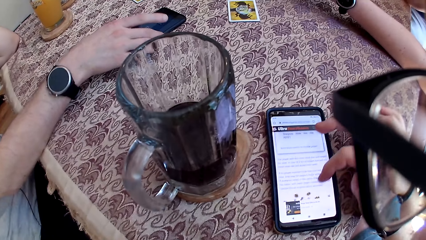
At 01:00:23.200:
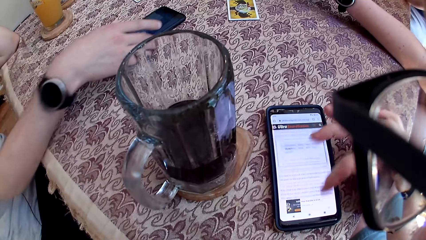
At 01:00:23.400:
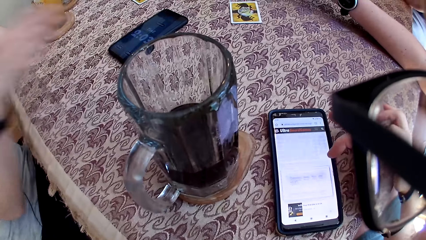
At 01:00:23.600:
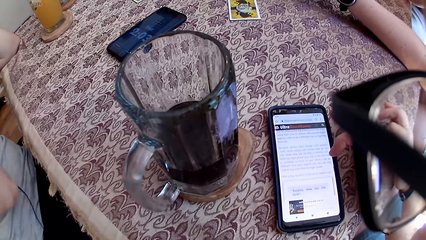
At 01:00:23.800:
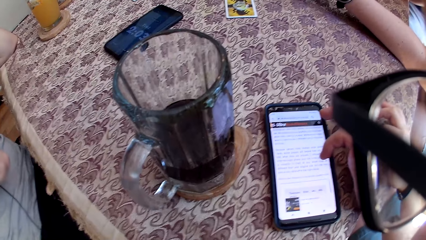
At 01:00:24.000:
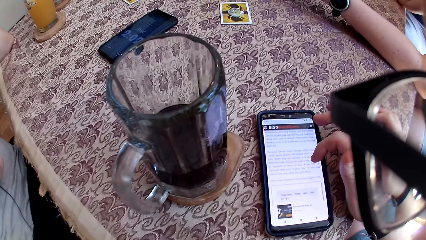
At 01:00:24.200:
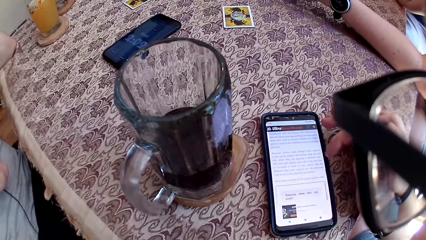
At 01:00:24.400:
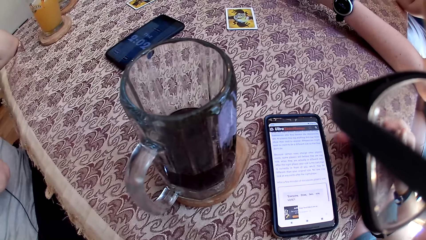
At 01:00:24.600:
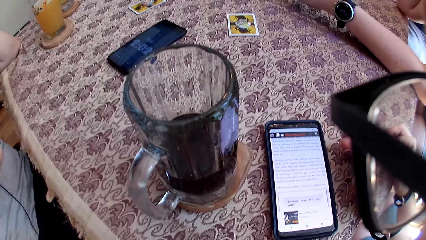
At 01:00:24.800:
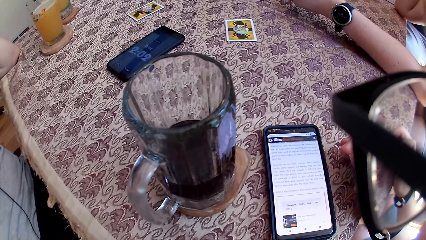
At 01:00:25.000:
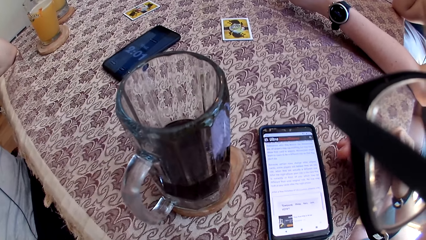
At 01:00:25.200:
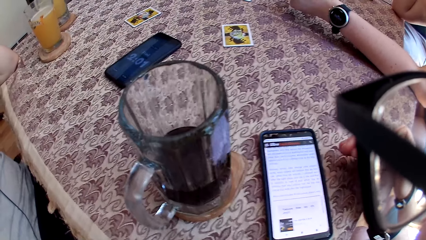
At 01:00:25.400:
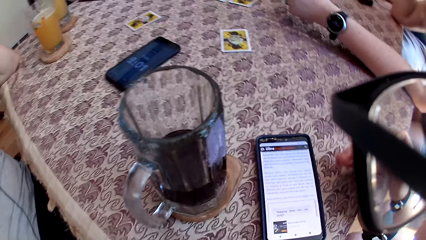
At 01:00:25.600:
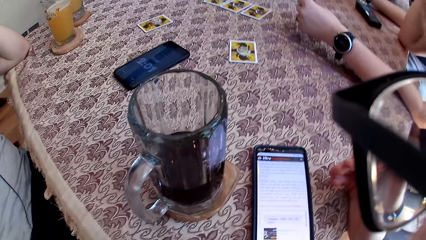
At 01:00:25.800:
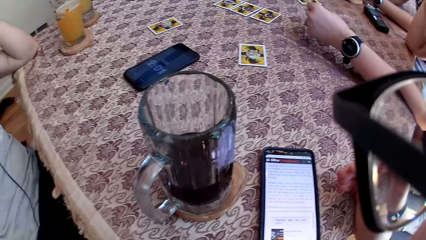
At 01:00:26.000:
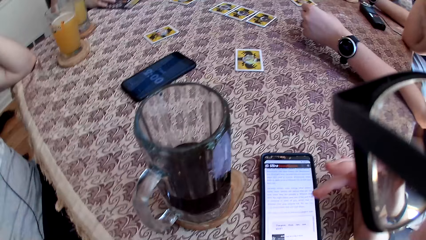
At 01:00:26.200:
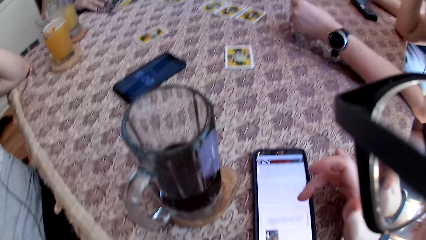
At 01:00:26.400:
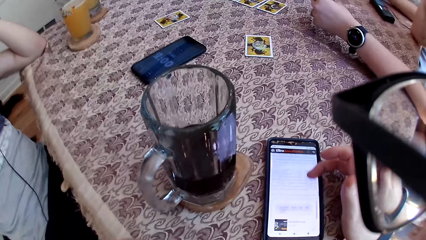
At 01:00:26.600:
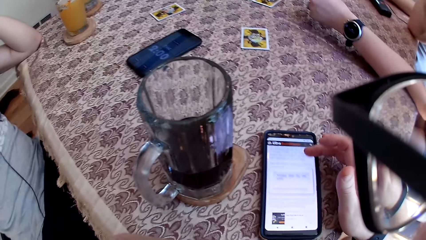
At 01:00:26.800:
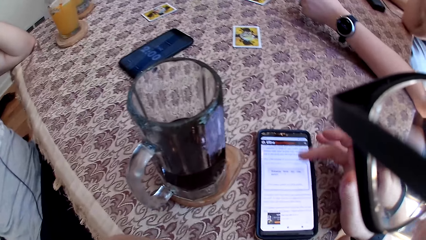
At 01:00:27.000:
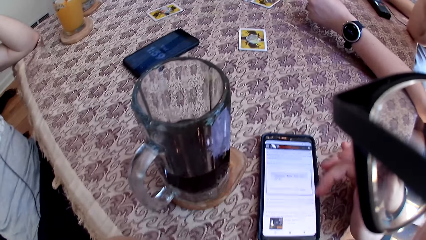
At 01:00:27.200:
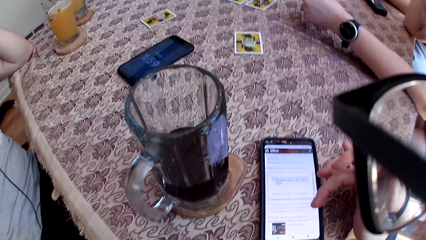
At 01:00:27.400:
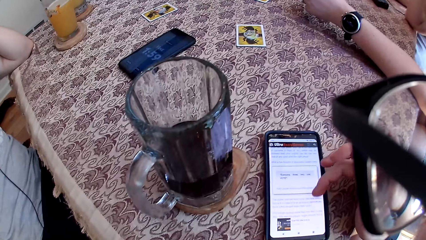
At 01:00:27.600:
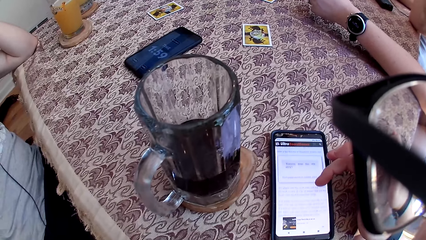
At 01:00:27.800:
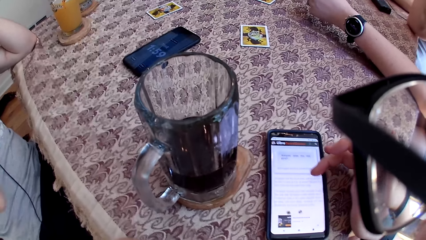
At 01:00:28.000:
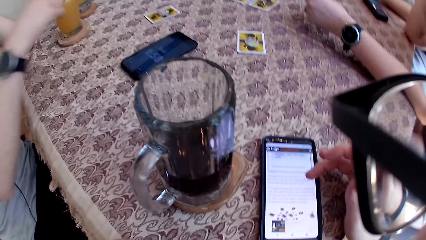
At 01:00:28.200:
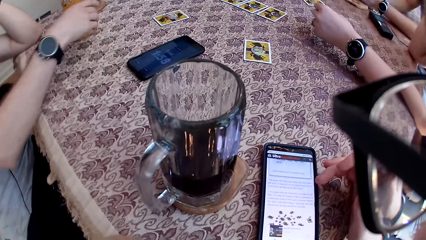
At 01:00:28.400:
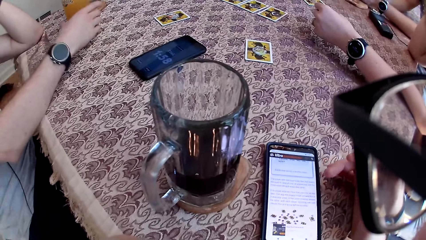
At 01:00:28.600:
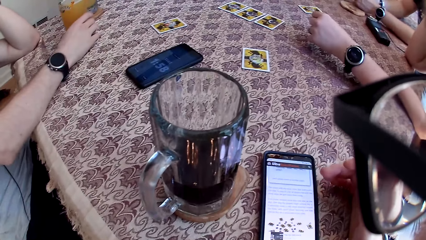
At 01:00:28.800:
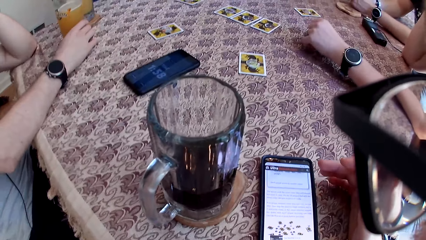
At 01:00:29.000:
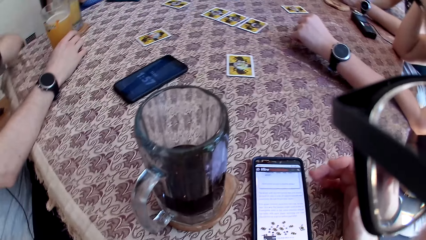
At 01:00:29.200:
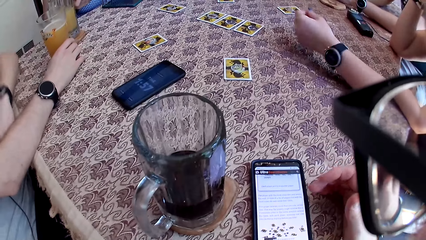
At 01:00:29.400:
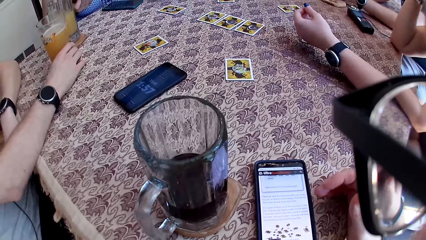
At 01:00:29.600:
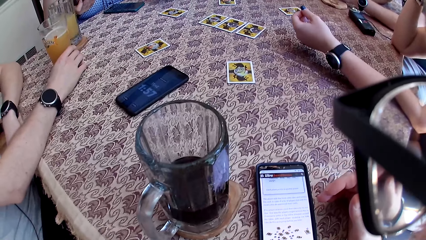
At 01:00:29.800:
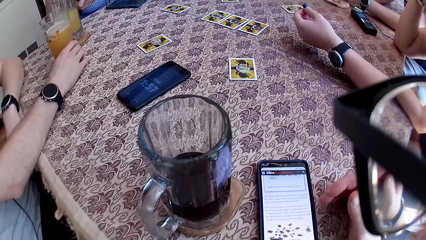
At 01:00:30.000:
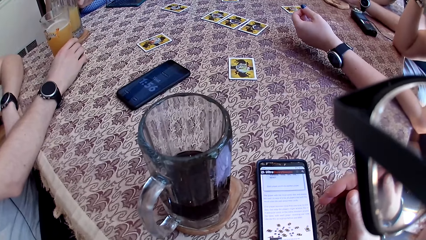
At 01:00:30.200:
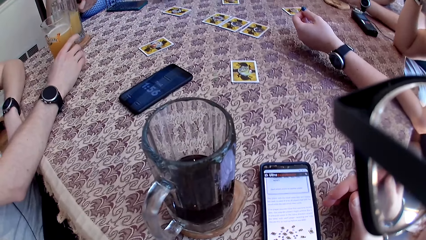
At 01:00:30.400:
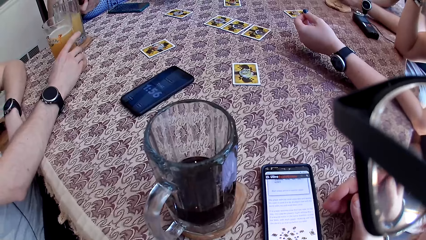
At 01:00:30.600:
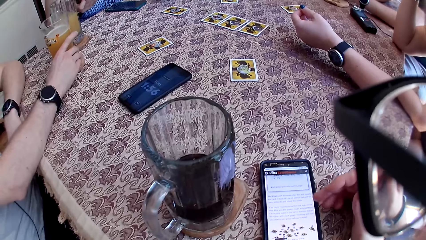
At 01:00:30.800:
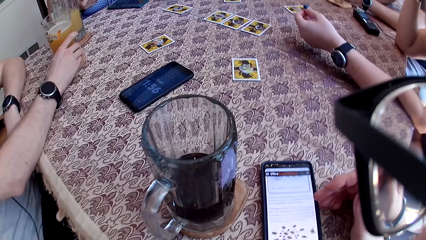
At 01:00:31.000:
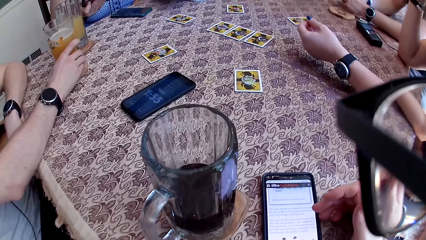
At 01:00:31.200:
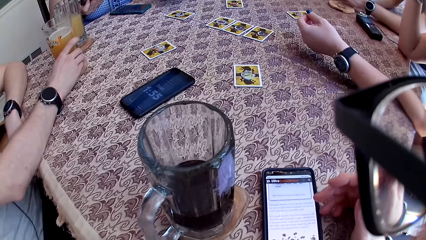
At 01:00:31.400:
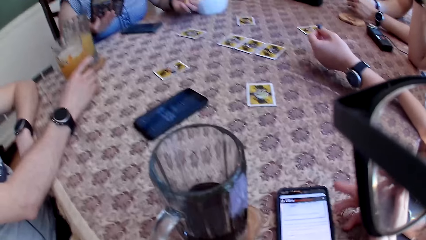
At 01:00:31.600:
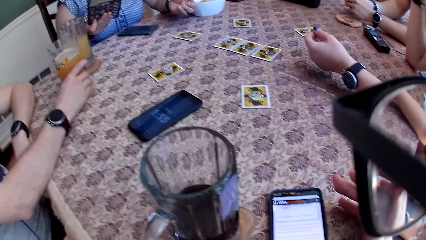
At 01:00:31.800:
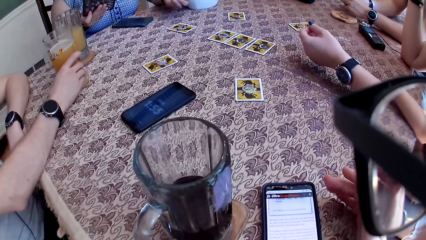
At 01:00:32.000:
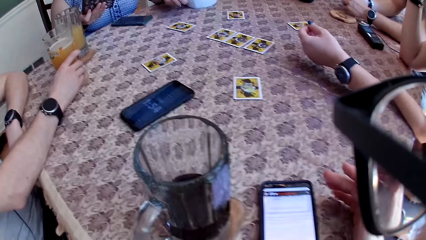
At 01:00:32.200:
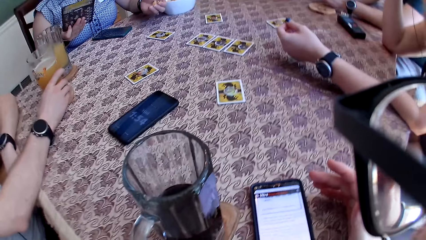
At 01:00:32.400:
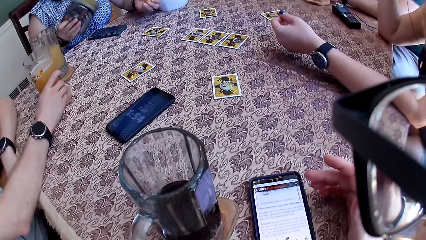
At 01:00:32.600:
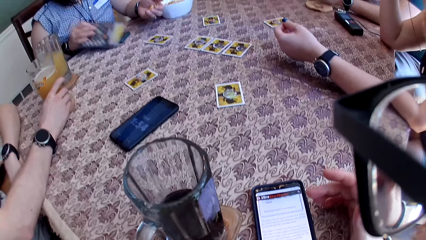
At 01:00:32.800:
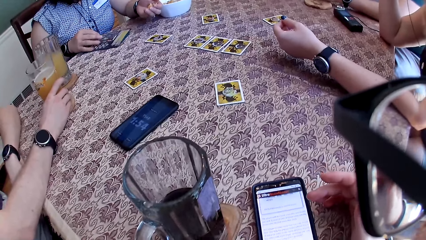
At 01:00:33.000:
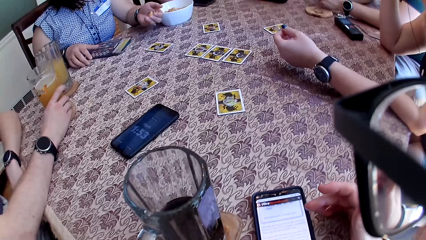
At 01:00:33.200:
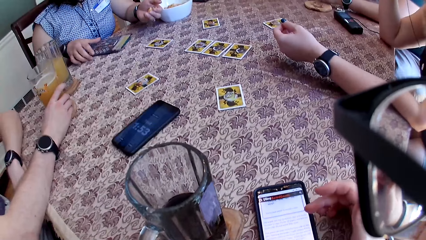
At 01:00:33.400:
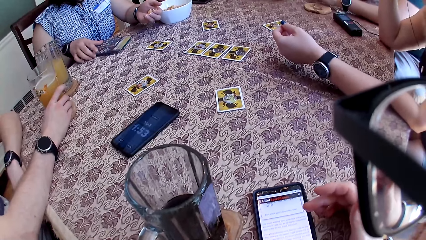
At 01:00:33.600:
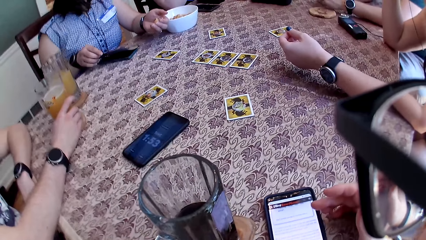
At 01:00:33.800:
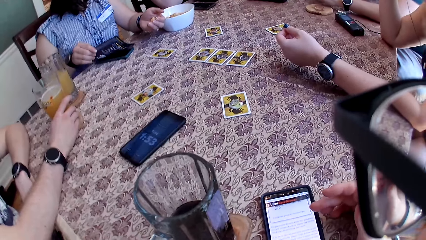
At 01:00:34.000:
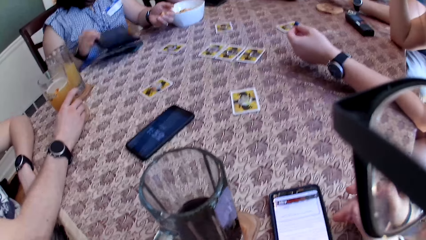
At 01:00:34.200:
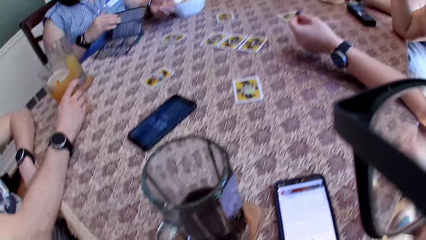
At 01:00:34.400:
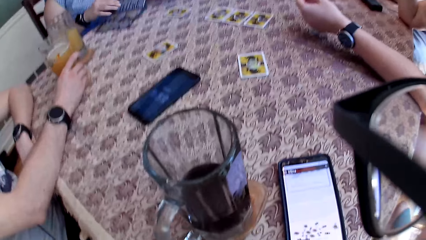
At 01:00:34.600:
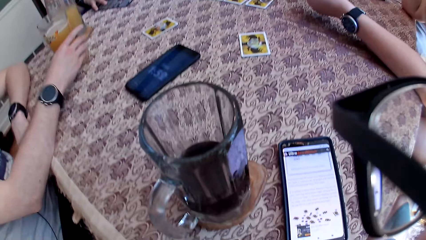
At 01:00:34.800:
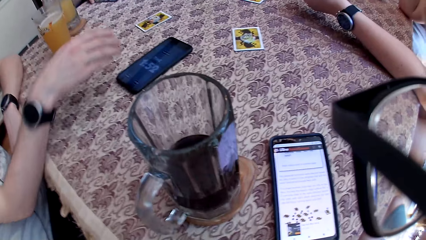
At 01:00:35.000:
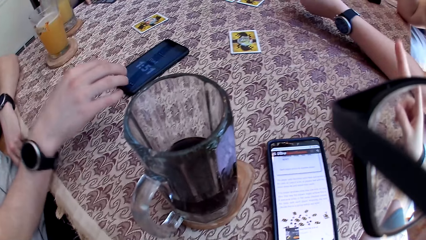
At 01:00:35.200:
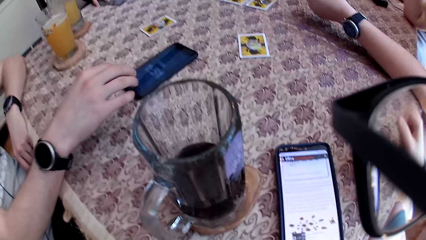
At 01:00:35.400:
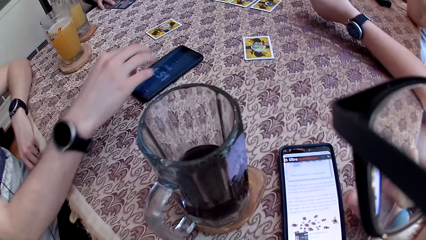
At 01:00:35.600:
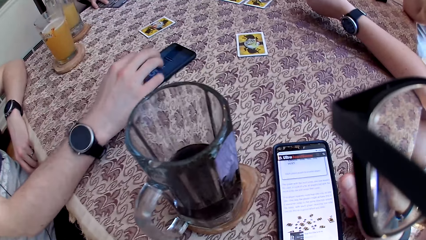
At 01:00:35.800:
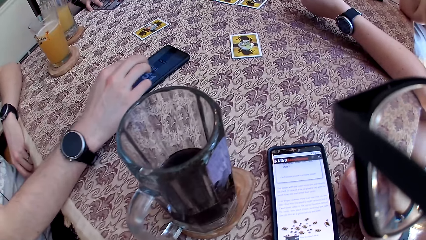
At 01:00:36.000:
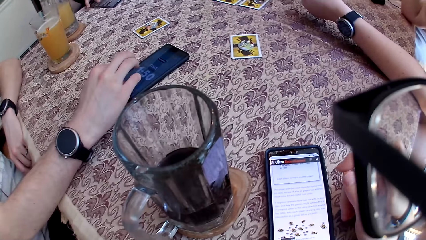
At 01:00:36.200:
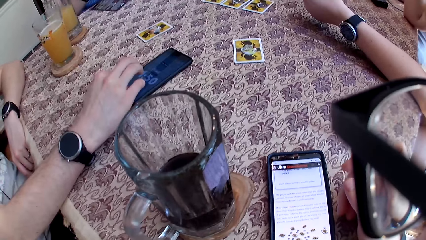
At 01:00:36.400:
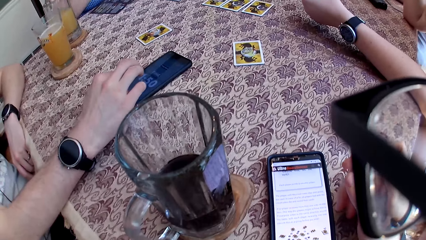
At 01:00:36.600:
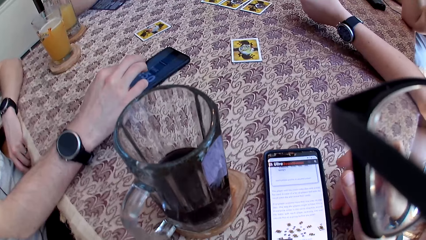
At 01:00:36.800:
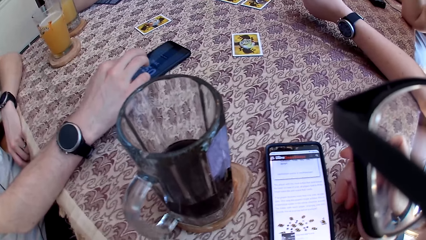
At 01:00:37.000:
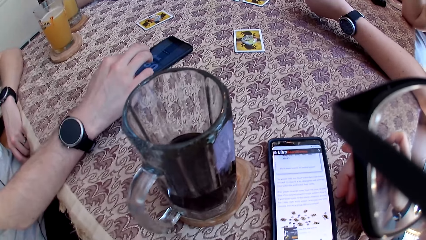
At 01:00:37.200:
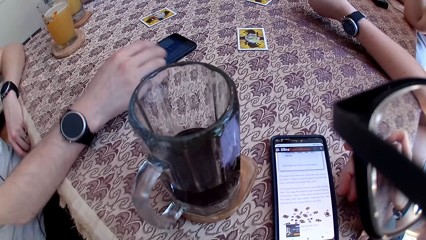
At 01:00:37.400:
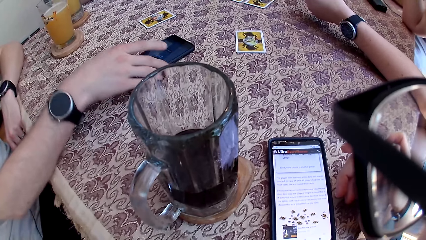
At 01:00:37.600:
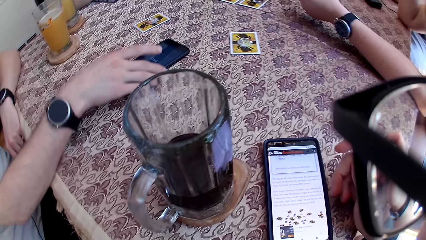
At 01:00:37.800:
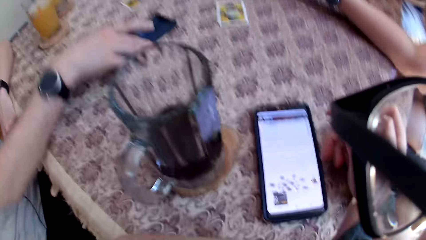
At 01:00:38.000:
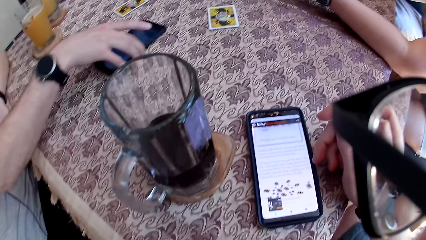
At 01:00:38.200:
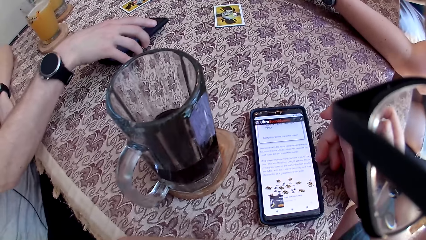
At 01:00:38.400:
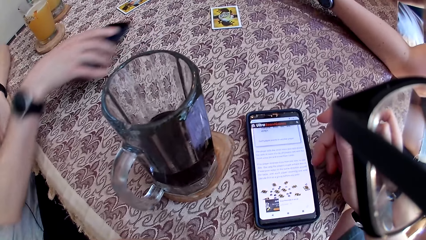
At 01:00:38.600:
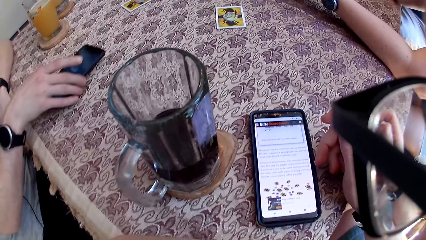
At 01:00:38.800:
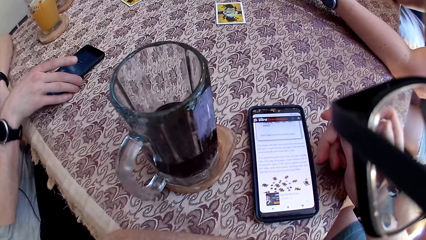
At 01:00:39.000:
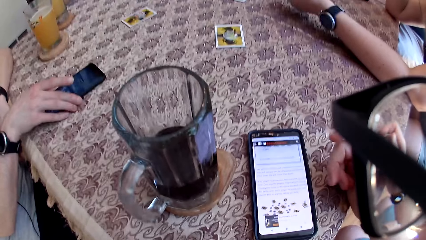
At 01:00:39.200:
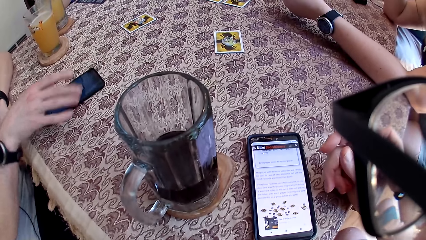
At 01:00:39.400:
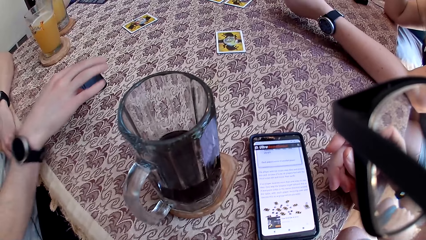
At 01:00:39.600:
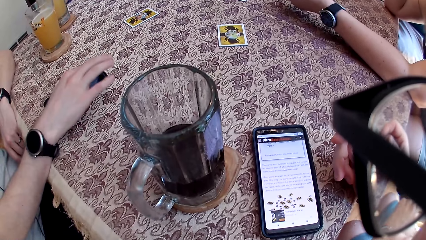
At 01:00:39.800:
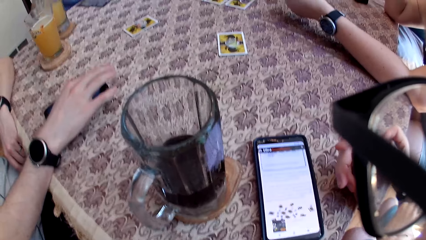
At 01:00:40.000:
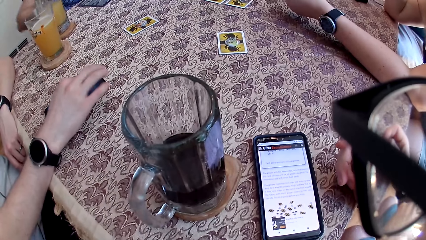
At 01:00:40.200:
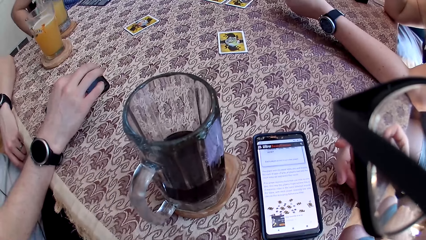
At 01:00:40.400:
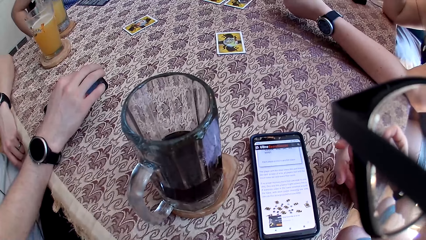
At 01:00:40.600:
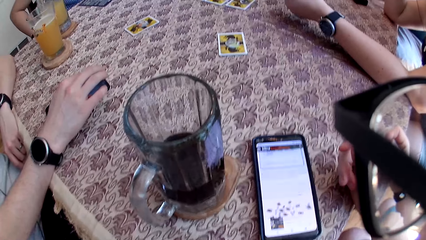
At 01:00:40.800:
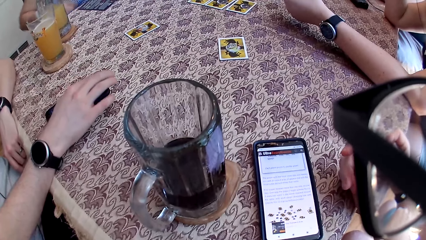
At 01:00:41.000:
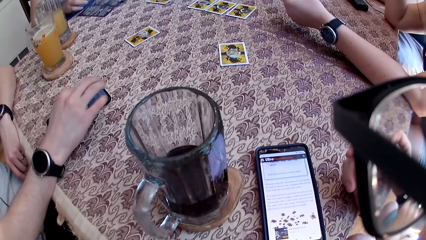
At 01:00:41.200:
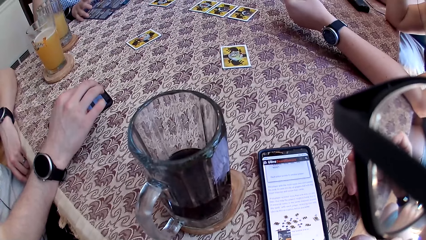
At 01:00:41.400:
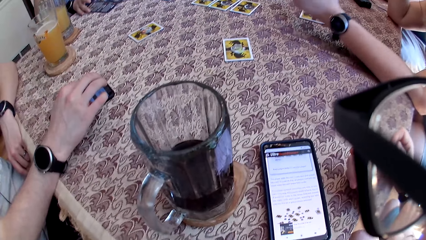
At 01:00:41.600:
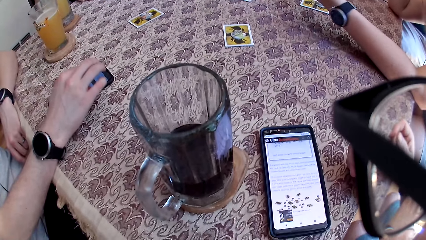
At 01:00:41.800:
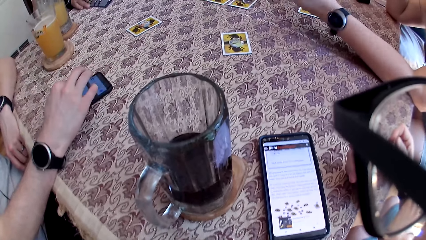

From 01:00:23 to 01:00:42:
The camera wearer scrolls through the phone. A man speaks to the group of people and the camera wearer at the table. The camera wearer reads out the notes from the phone on the table. The man holds a cup of the drink with his right hand on the table. A woman opens the manual with her right hand. The woman reads the manual to the group of people at the table. The man operates the phone with his right hand.
